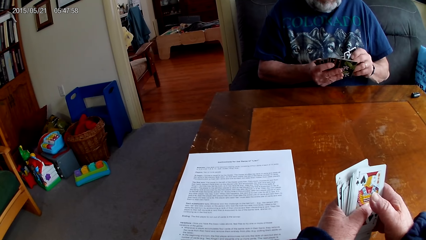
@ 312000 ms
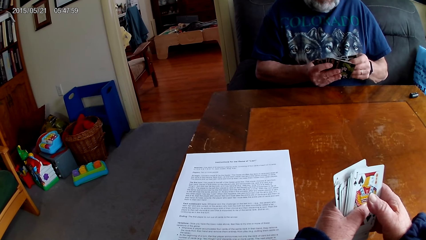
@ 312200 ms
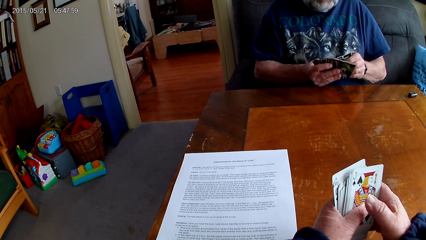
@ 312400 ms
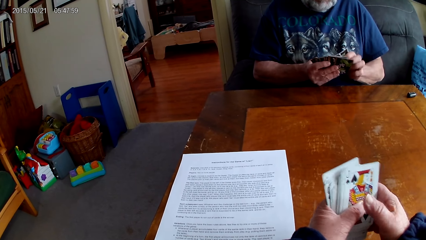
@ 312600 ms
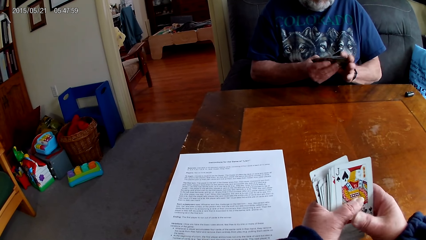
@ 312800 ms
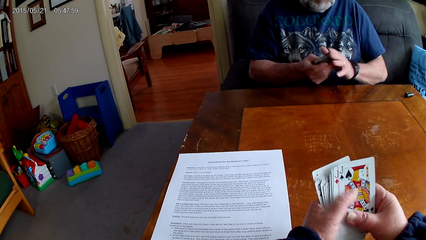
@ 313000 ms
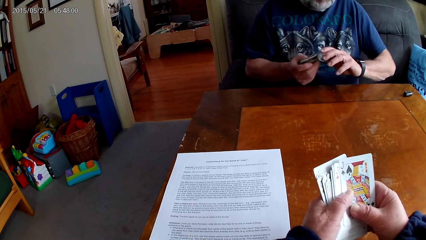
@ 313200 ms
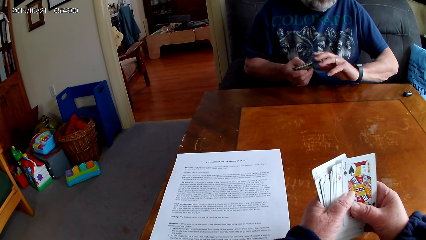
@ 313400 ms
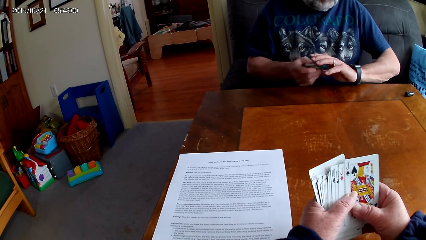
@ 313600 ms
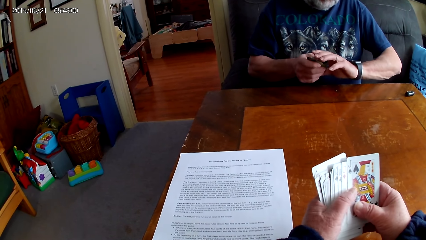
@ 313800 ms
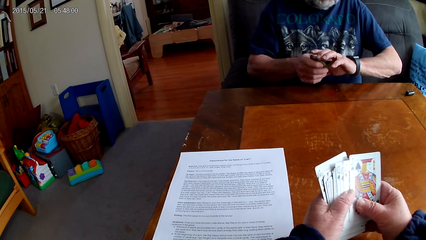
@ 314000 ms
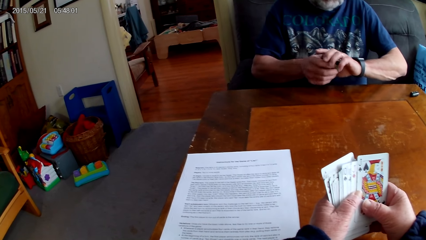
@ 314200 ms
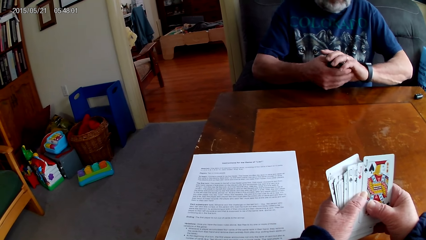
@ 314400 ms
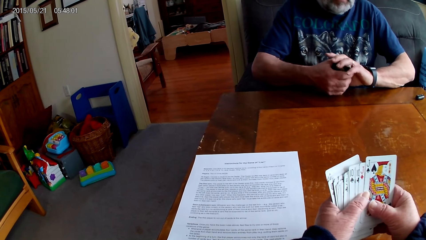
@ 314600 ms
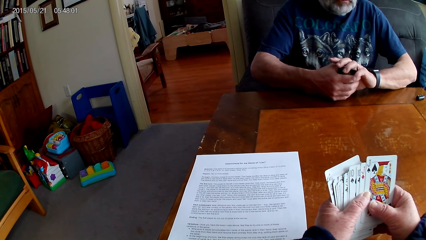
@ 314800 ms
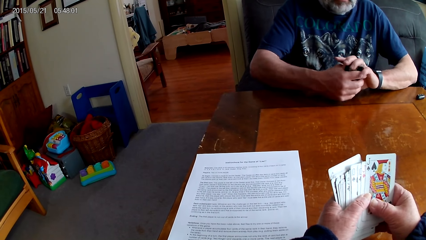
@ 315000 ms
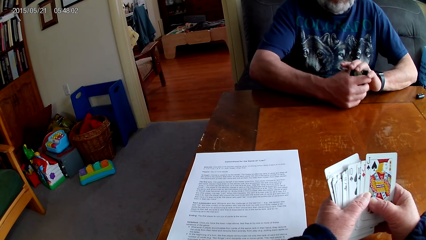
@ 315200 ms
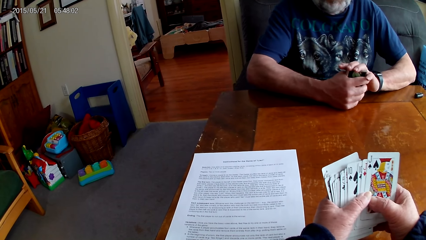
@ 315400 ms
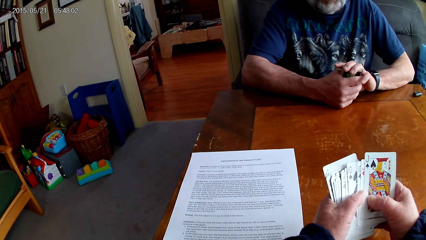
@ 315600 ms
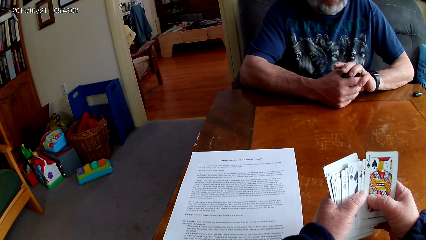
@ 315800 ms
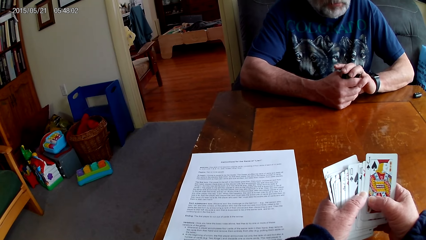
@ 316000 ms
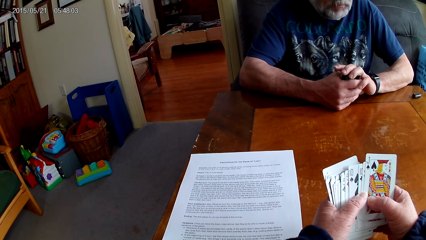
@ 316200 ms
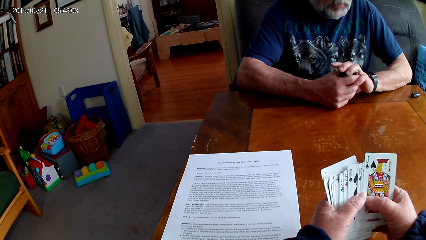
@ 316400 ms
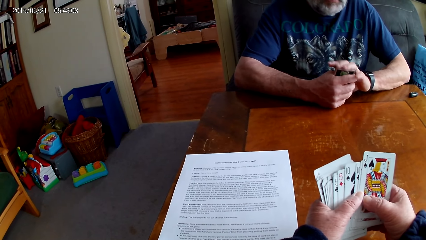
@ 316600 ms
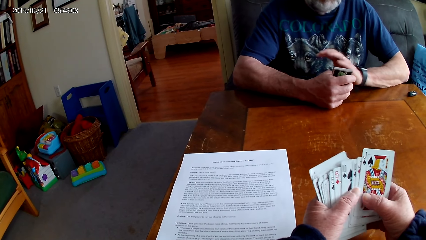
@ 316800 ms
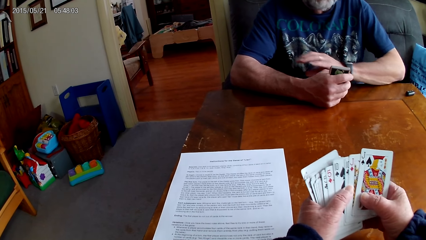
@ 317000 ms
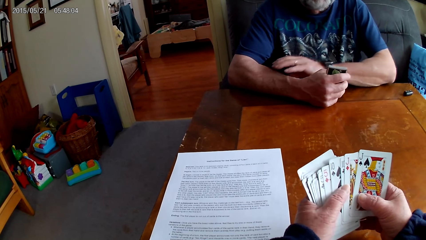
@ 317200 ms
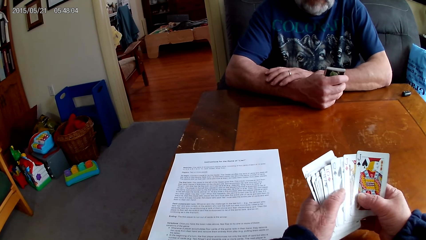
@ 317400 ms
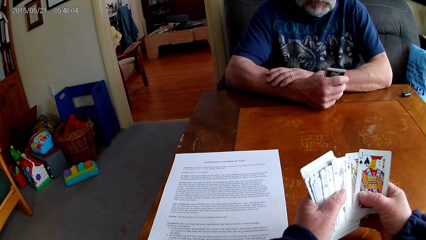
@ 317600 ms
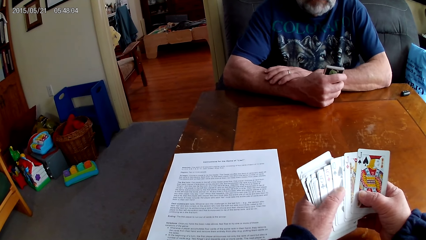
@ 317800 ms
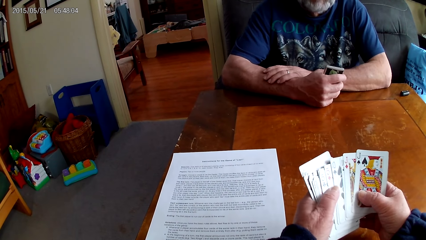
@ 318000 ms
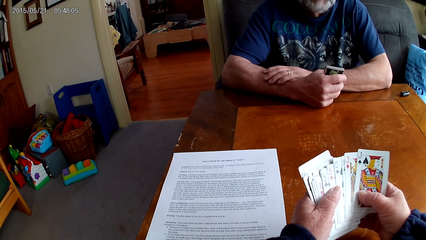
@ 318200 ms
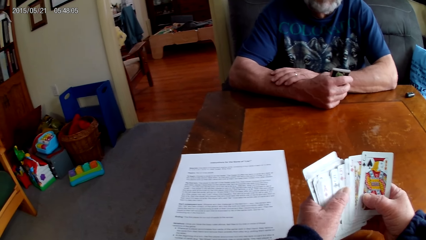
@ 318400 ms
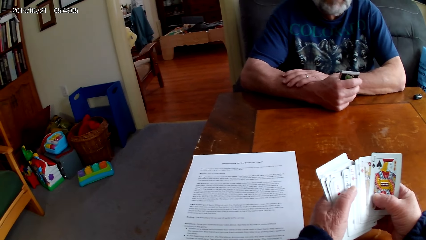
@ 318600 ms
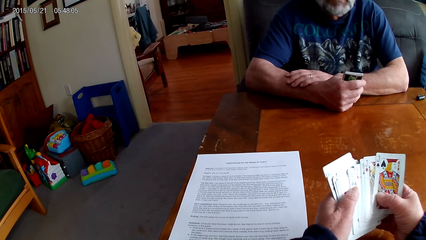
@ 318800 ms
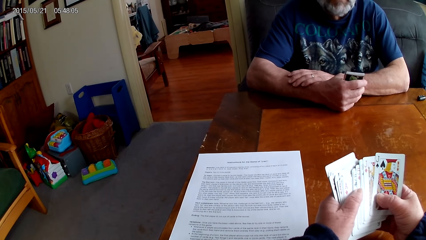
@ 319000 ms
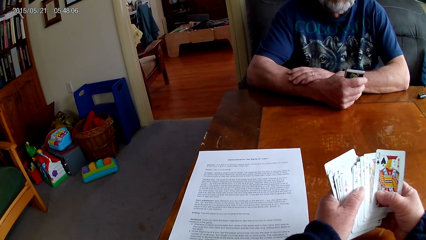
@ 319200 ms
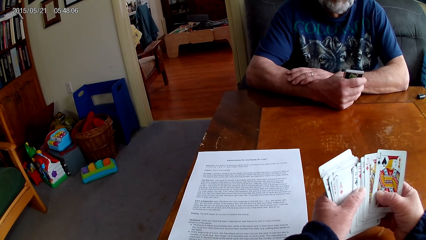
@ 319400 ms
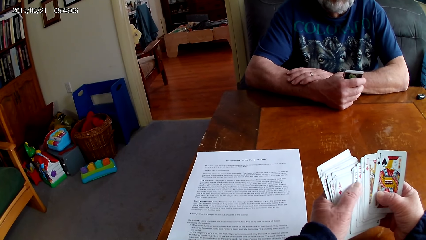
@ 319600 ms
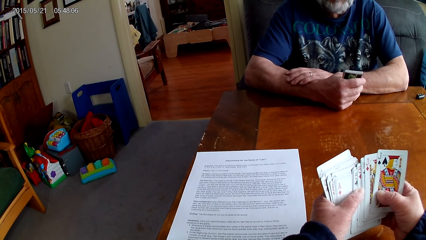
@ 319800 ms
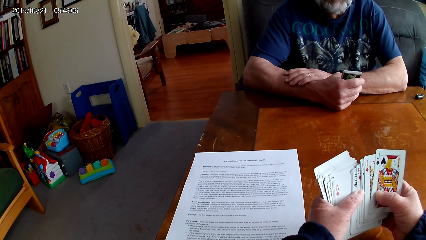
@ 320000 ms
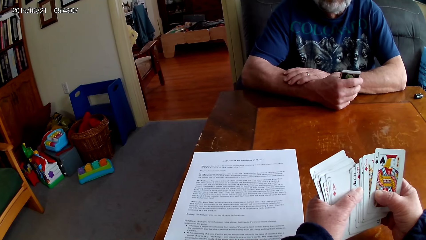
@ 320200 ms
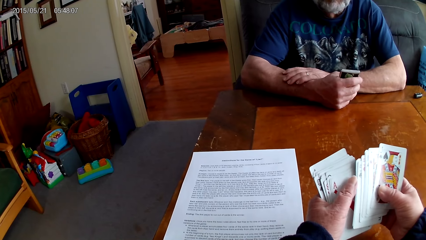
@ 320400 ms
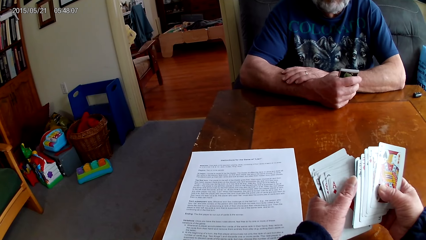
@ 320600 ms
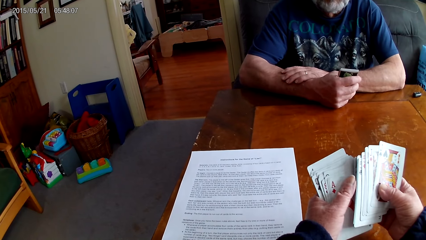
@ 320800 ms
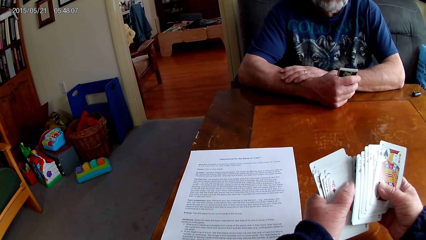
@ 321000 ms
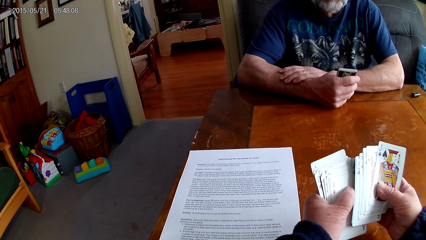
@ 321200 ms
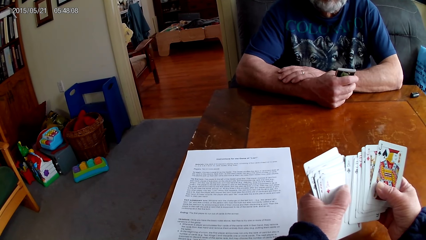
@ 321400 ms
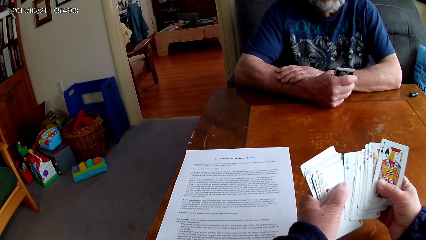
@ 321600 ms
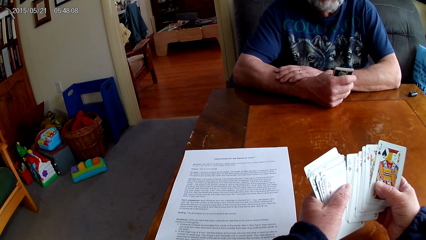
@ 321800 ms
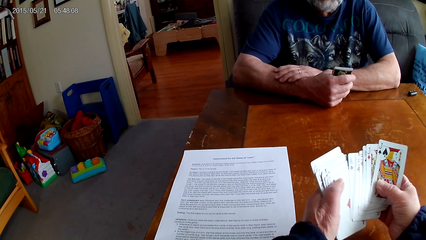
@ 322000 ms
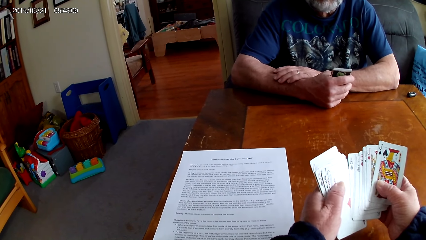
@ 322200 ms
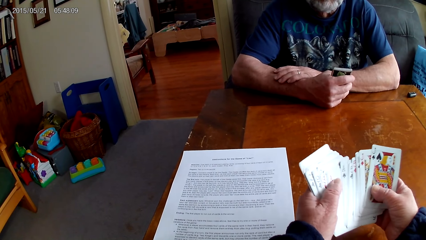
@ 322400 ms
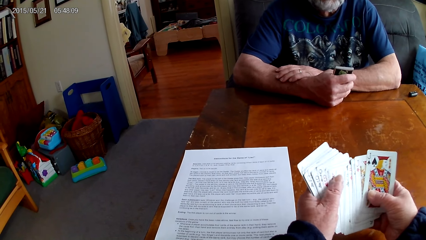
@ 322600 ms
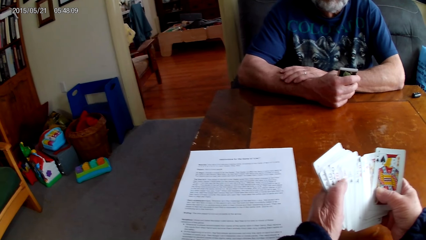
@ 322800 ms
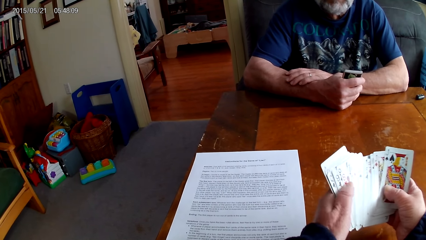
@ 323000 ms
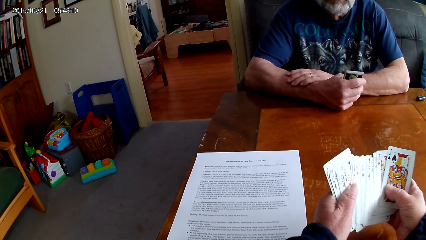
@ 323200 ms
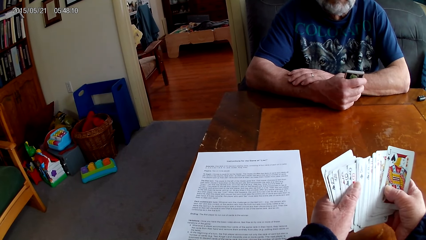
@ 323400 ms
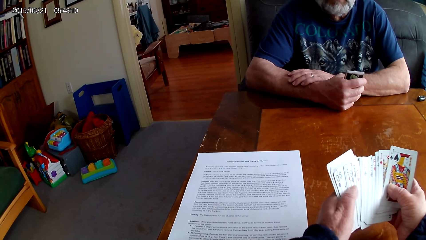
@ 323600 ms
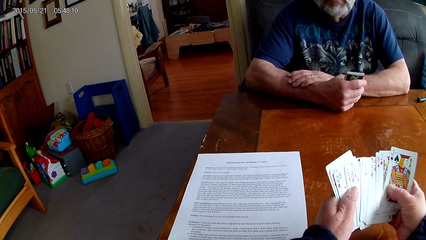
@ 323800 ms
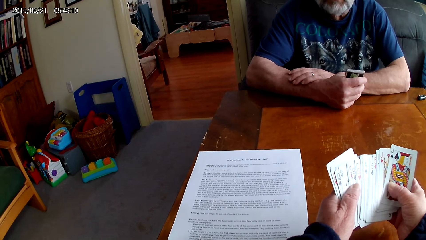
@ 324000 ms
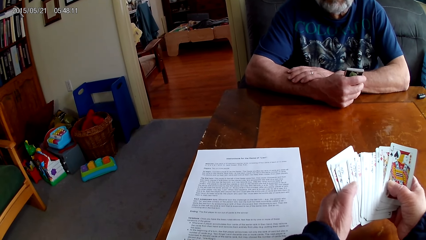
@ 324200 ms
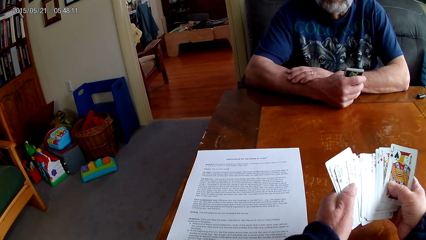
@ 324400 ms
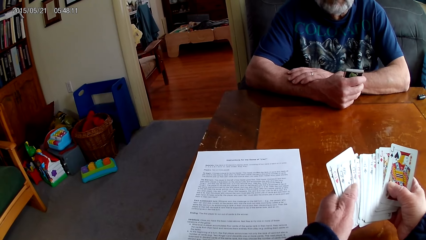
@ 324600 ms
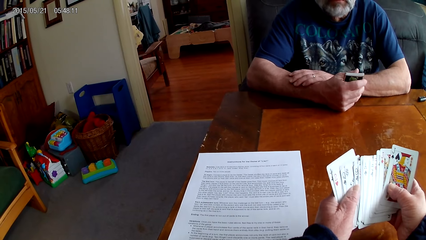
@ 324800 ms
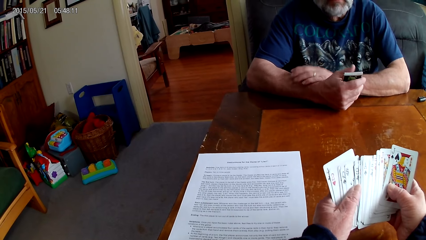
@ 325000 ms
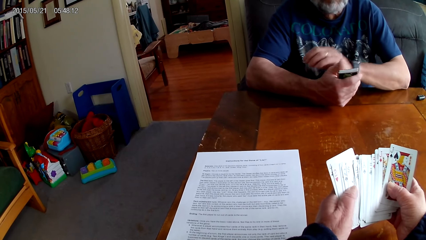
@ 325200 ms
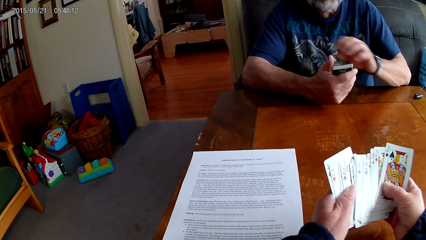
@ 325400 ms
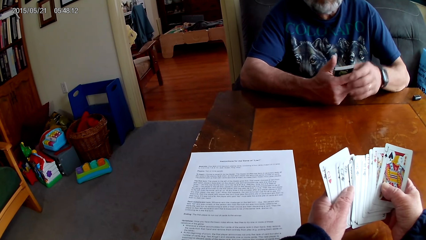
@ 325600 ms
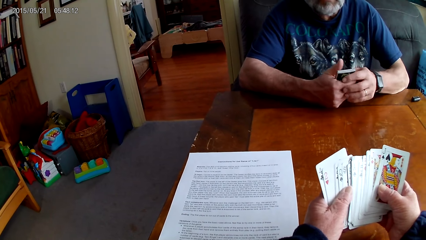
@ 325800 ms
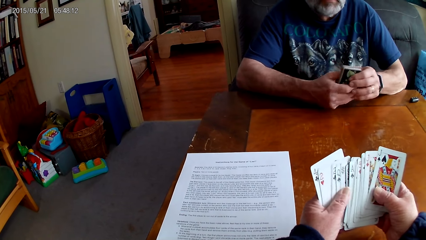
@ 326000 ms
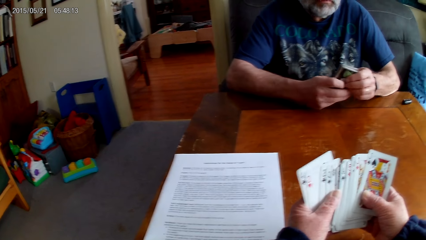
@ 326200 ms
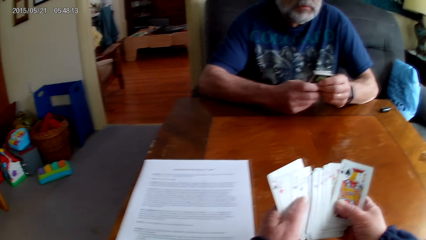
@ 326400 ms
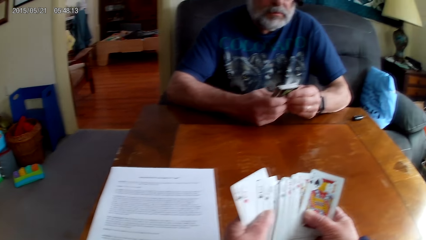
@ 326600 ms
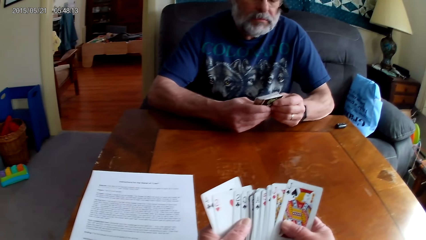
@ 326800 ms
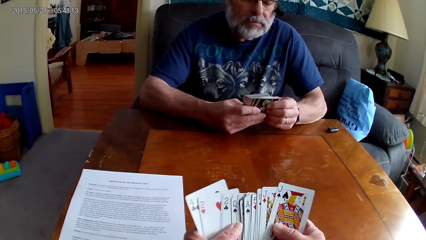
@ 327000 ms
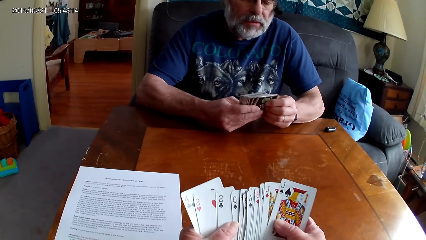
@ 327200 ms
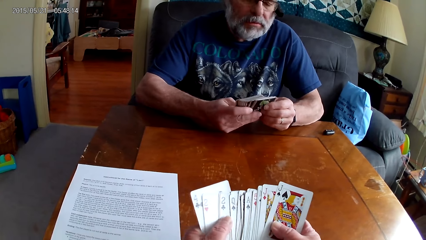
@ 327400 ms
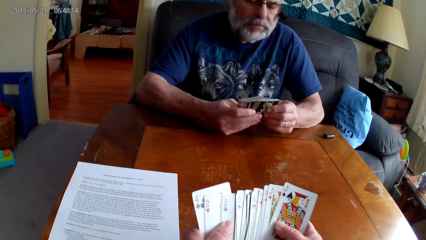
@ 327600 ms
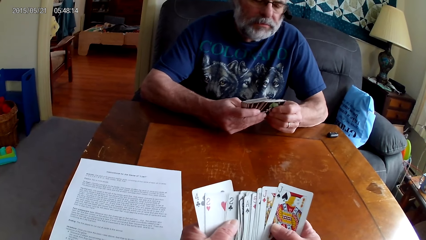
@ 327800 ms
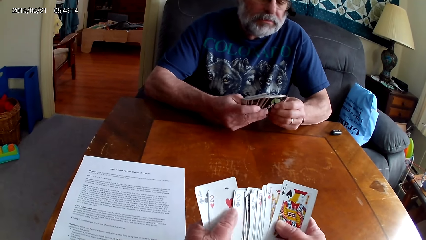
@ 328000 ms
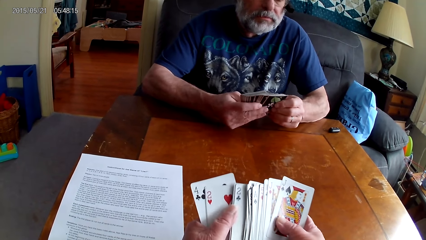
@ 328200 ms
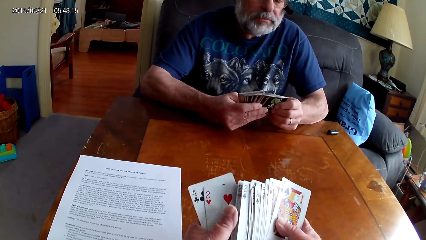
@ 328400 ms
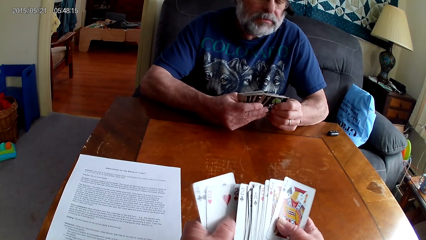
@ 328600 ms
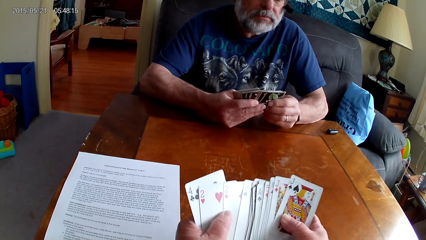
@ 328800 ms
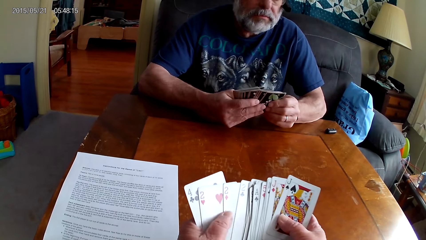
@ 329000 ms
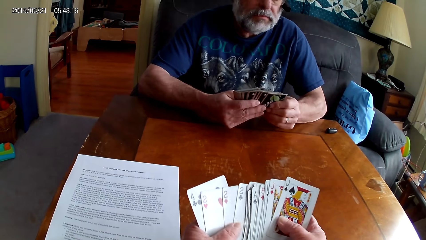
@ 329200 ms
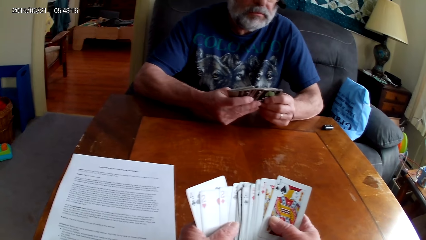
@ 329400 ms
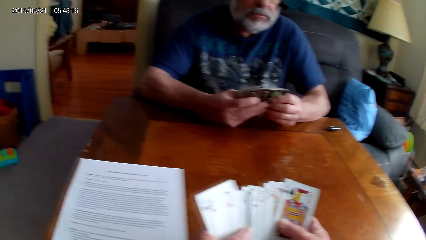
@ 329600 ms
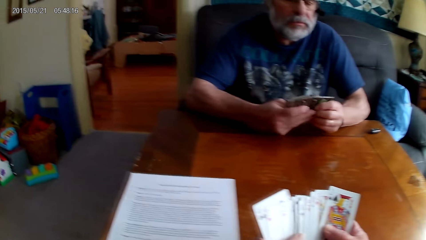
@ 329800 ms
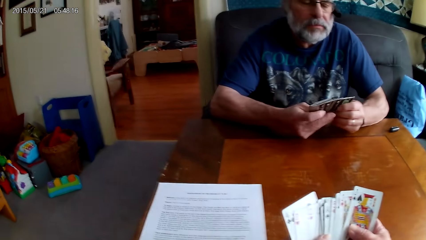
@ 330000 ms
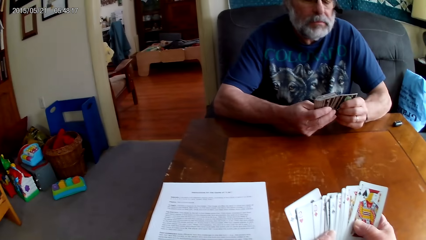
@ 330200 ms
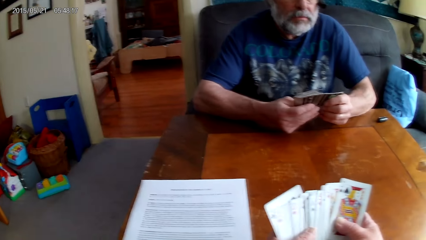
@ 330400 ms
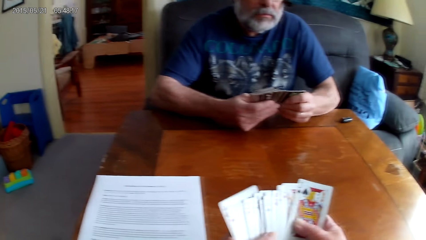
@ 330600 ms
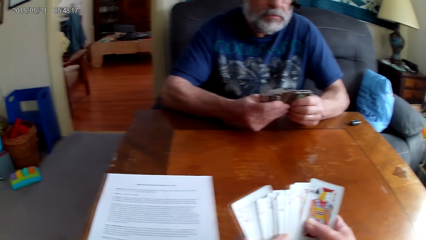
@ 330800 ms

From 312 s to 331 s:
The camera wearer arranges cards. A man goes through the cards.
